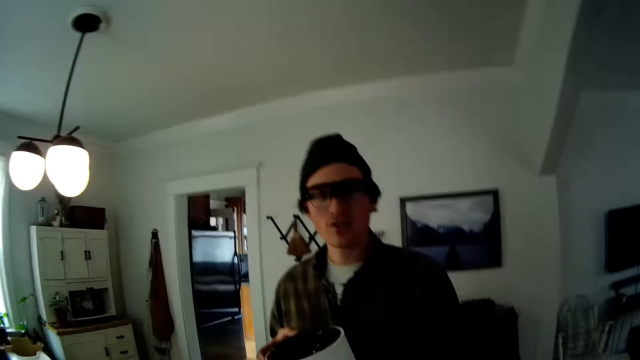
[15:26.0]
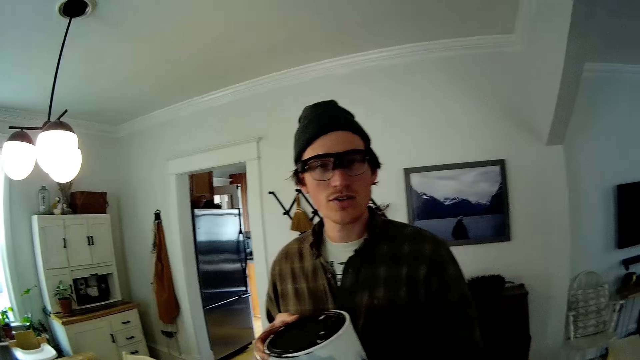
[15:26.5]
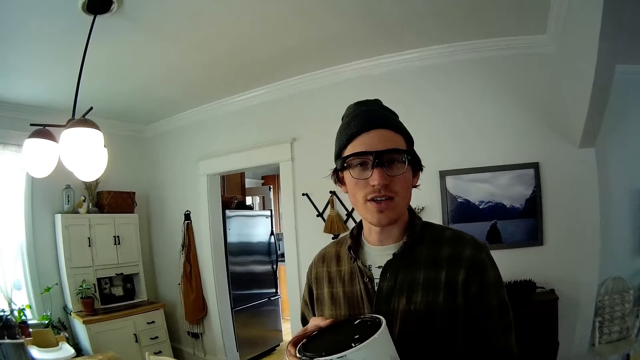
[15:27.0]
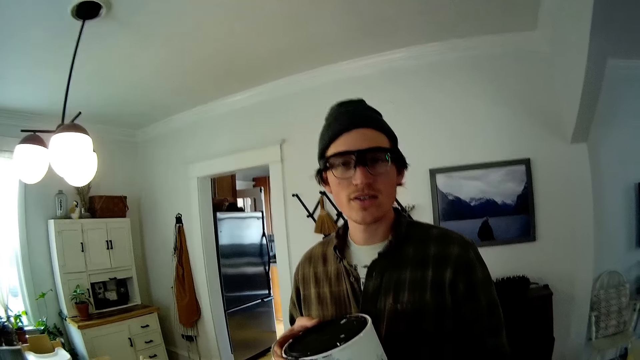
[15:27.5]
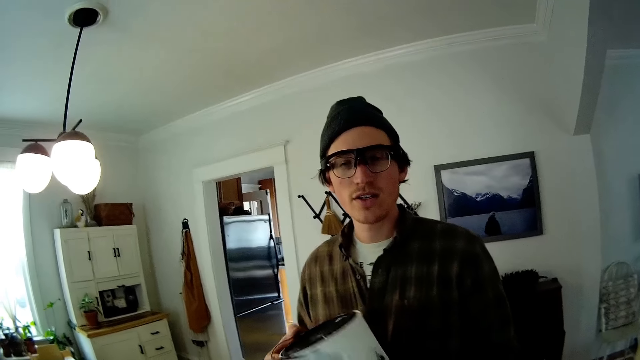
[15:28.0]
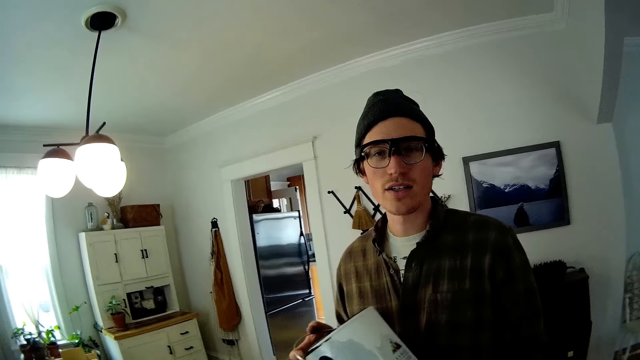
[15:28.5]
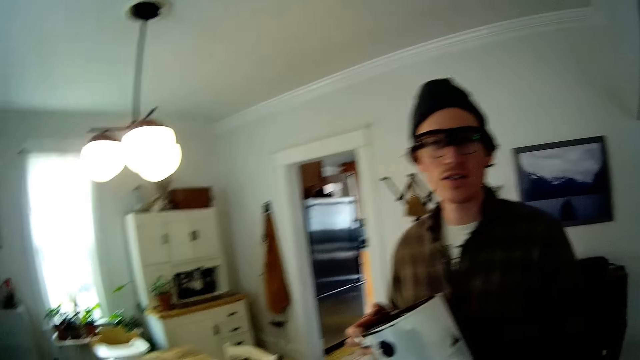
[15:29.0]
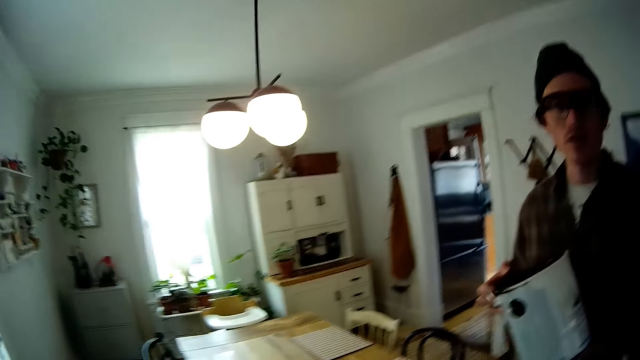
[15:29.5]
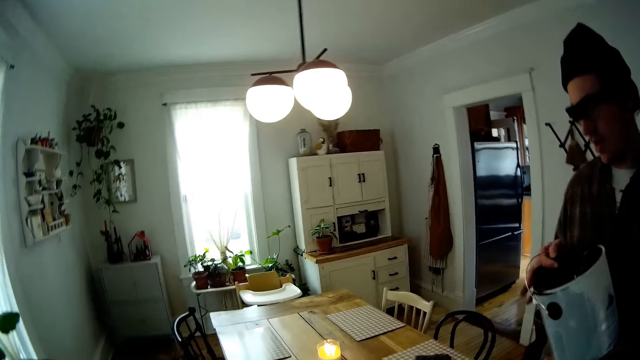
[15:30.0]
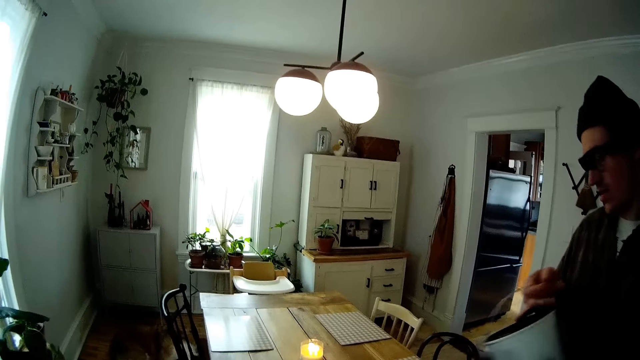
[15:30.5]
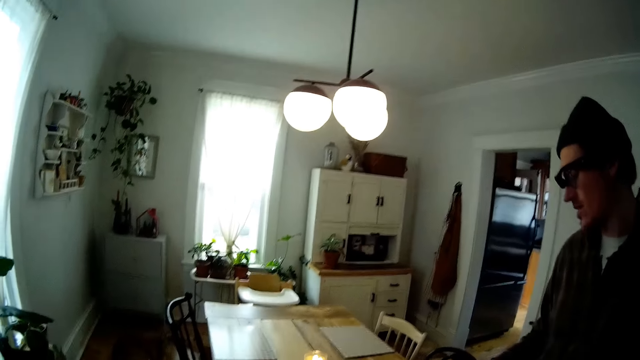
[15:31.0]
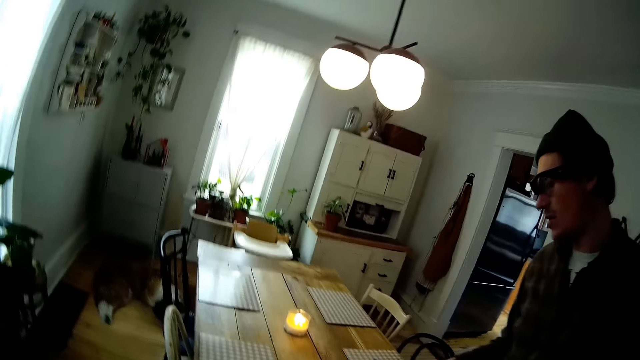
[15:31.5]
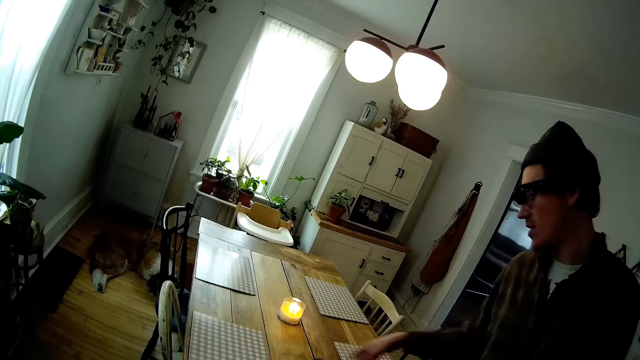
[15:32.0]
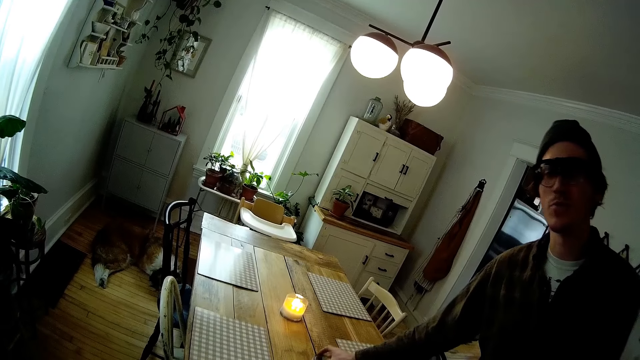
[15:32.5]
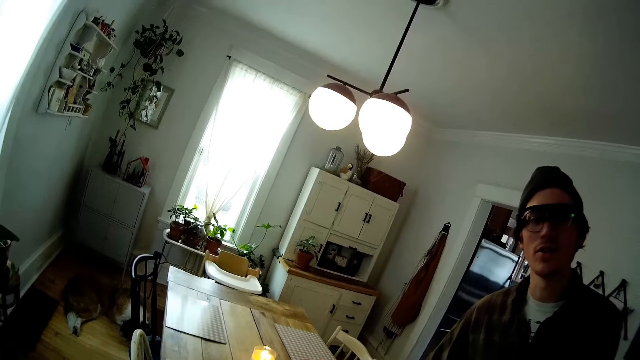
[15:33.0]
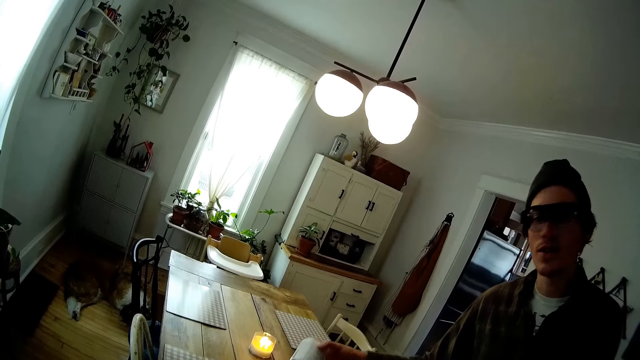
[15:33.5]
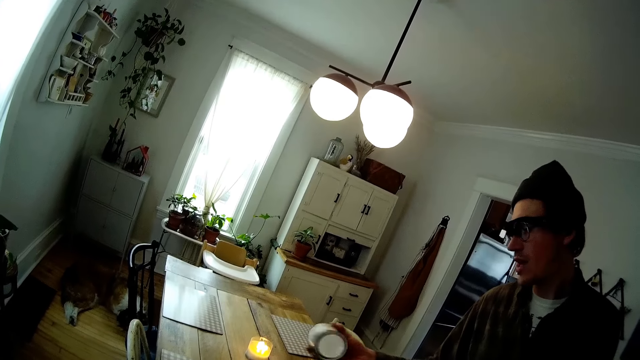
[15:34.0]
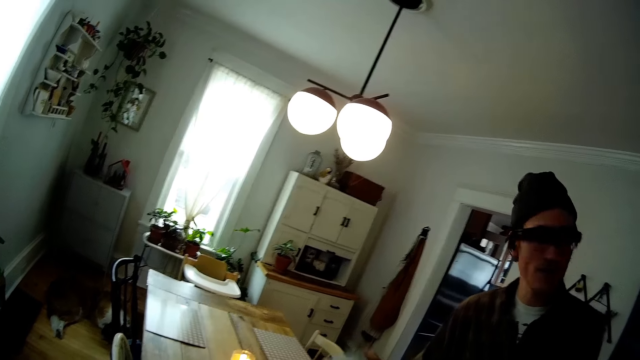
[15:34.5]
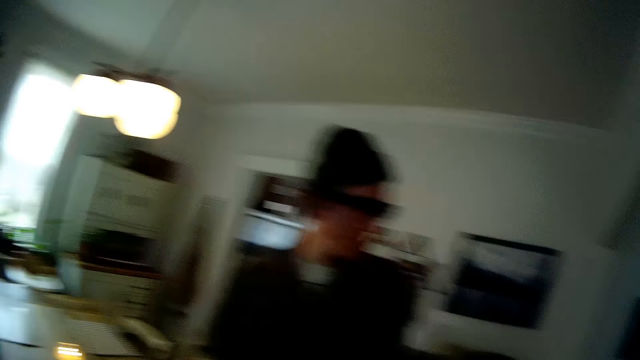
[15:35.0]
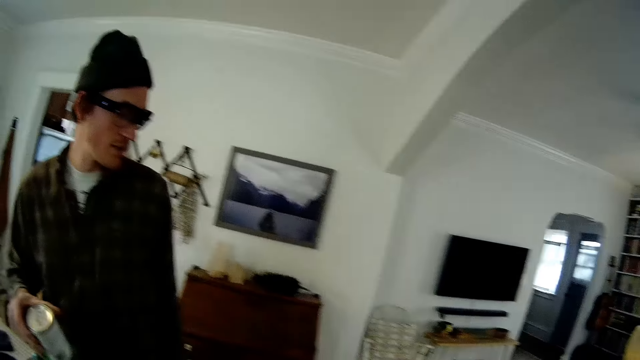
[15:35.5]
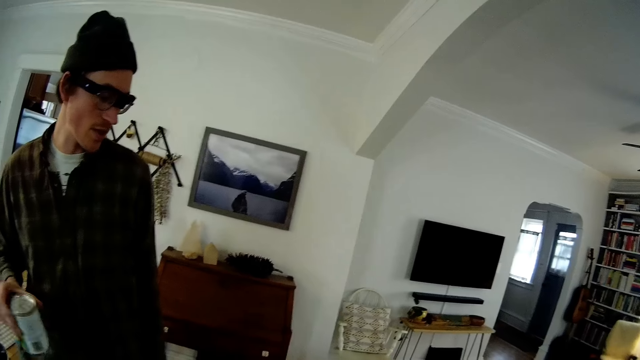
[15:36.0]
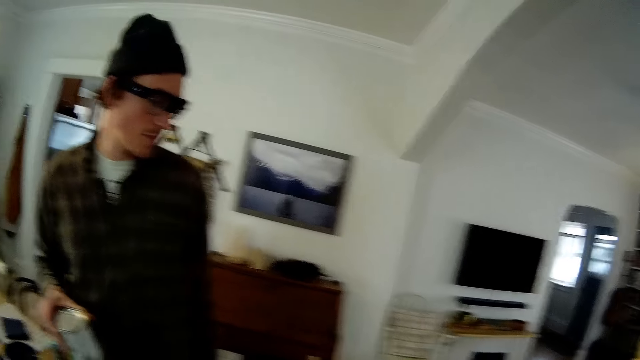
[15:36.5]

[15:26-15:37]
The man drops the container on the table with his right hand. The man takes a can from the table with his right hand. The man converses. The man shakes the can.

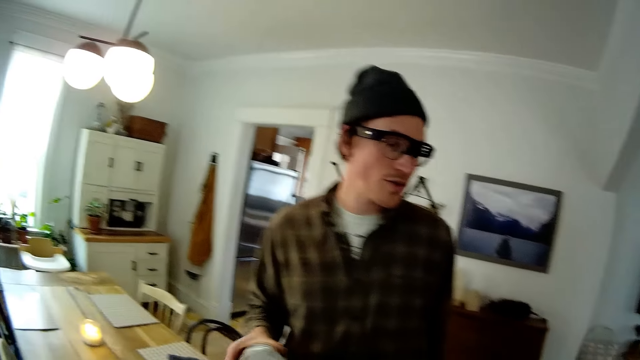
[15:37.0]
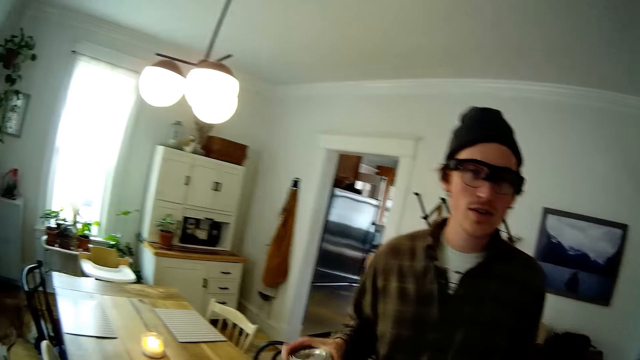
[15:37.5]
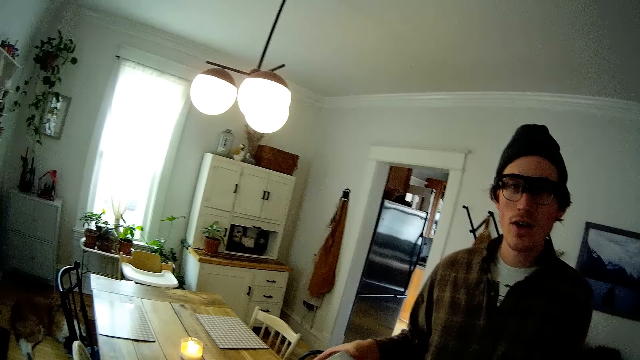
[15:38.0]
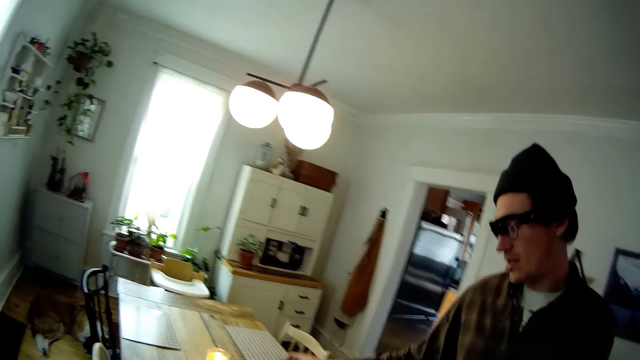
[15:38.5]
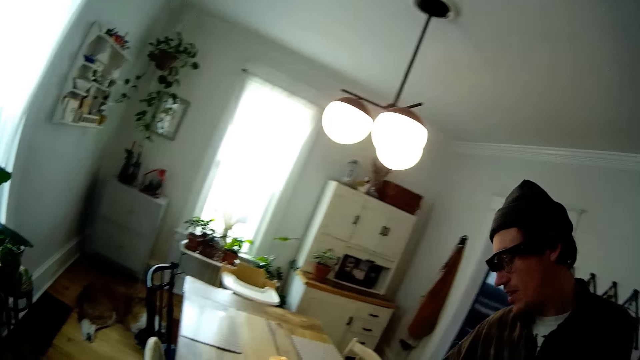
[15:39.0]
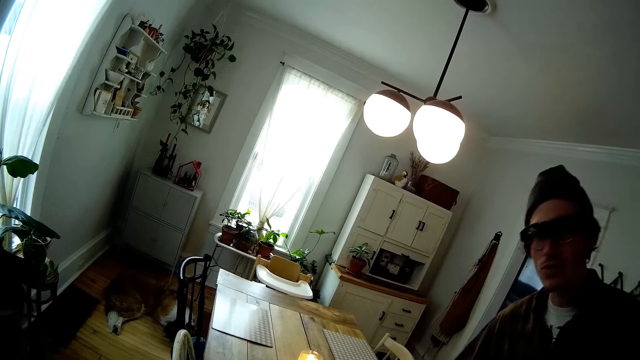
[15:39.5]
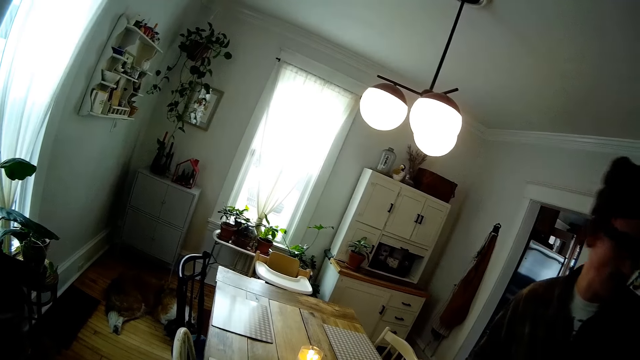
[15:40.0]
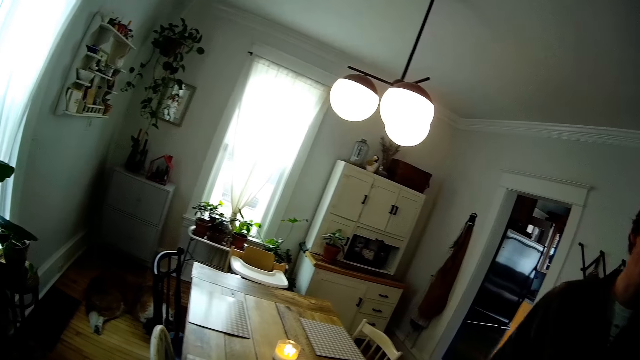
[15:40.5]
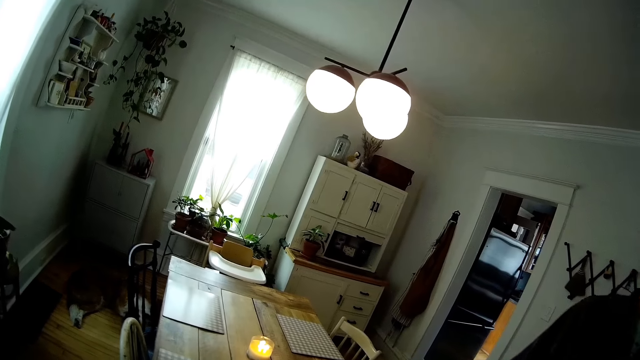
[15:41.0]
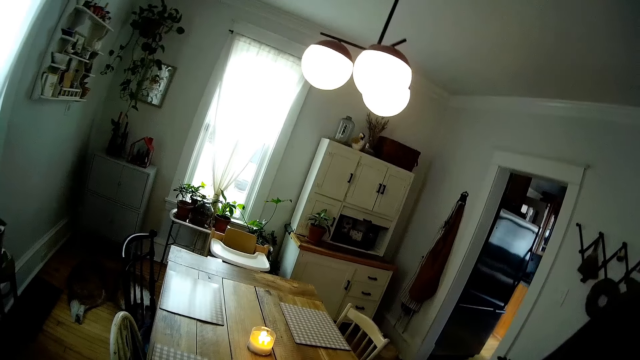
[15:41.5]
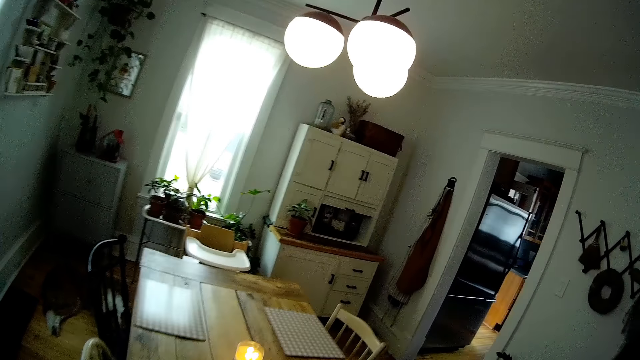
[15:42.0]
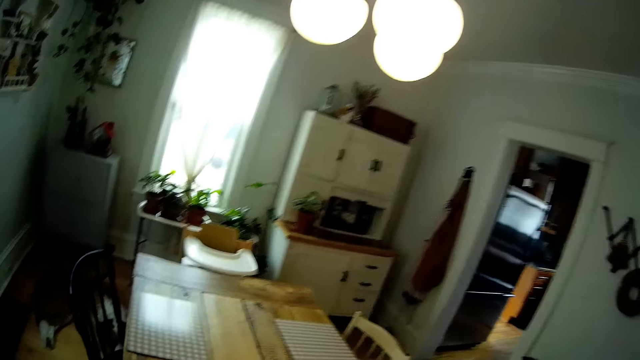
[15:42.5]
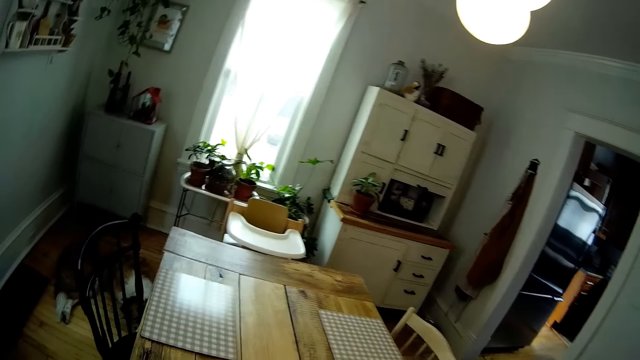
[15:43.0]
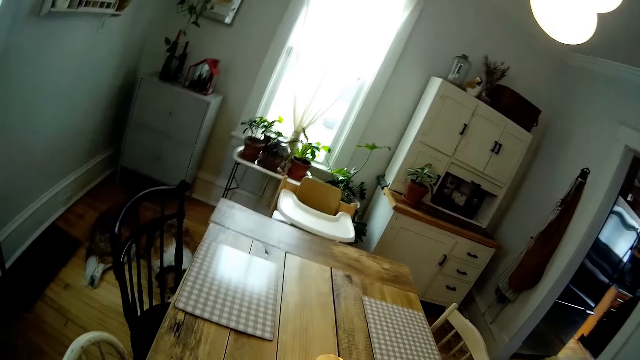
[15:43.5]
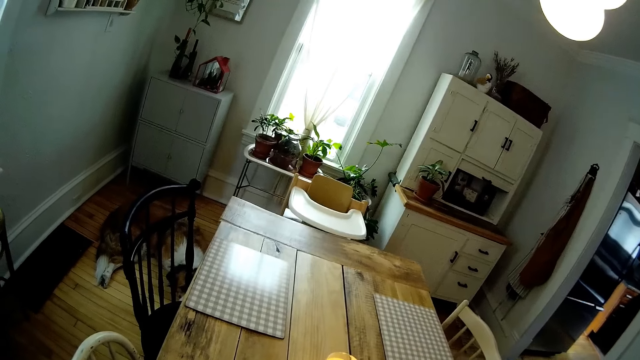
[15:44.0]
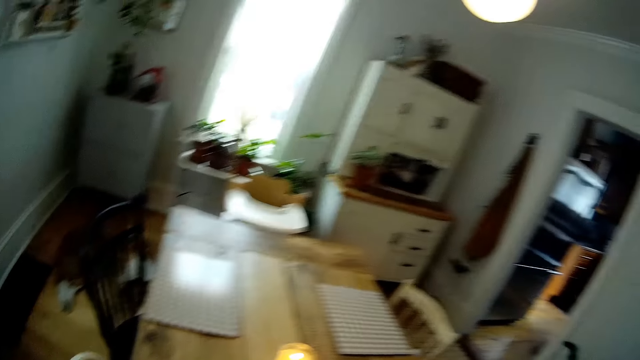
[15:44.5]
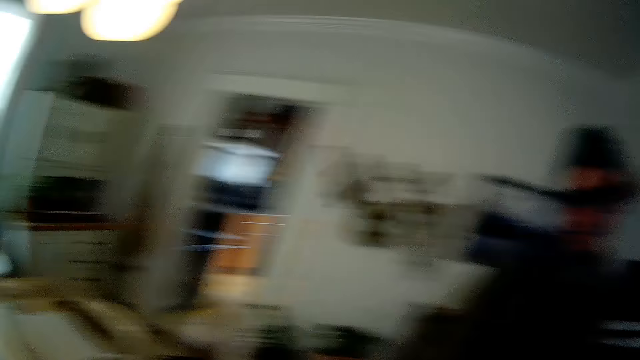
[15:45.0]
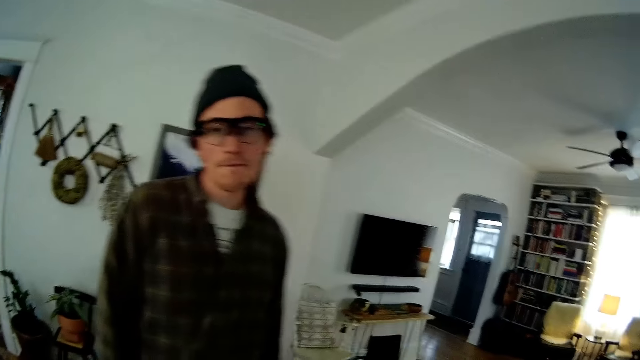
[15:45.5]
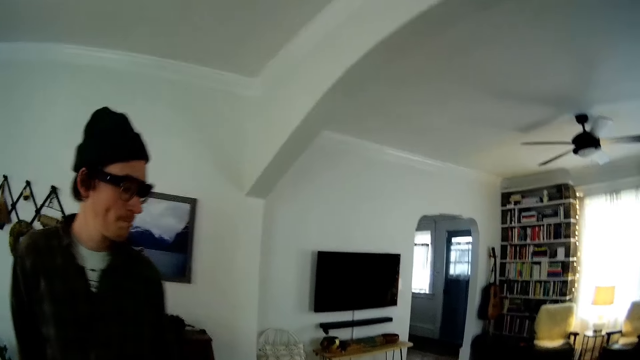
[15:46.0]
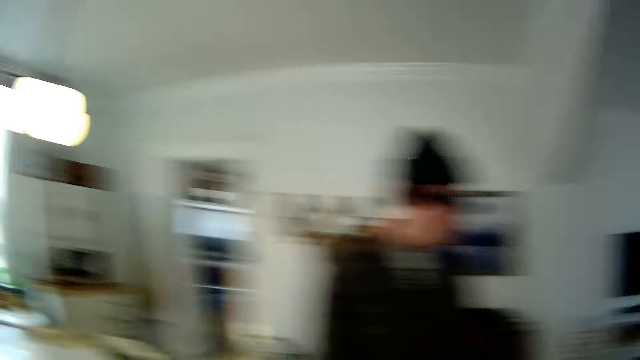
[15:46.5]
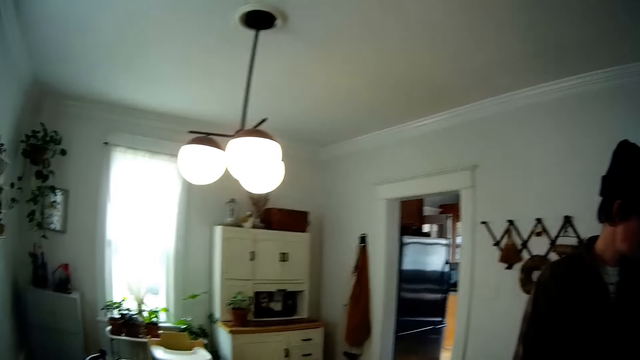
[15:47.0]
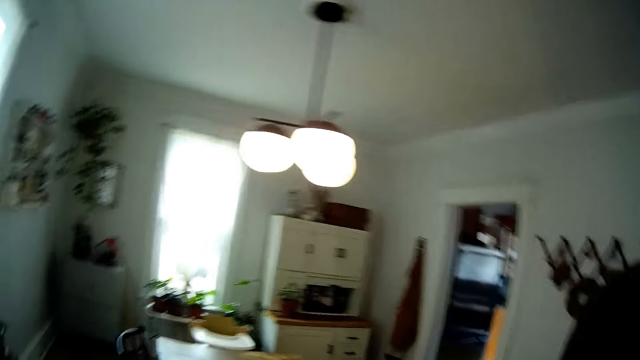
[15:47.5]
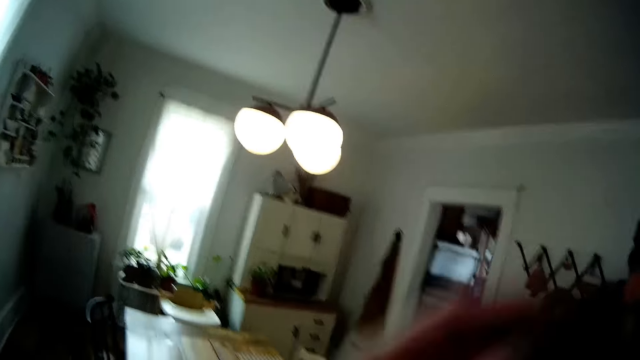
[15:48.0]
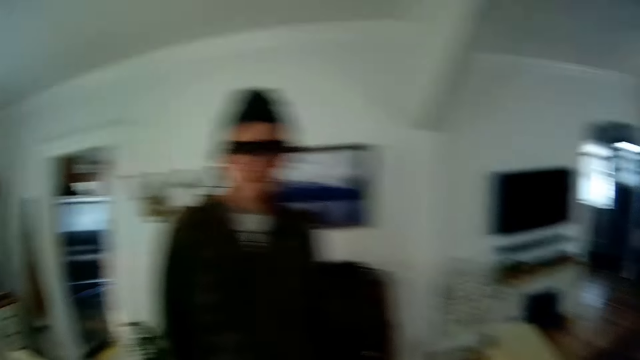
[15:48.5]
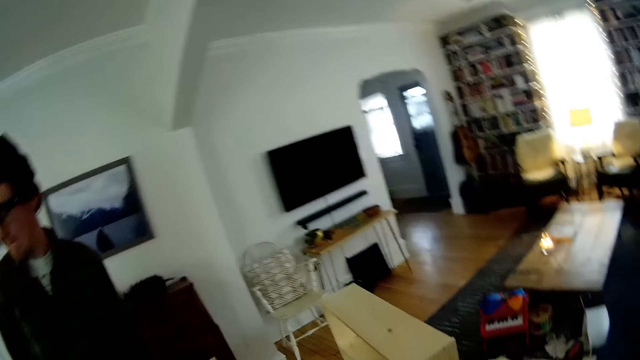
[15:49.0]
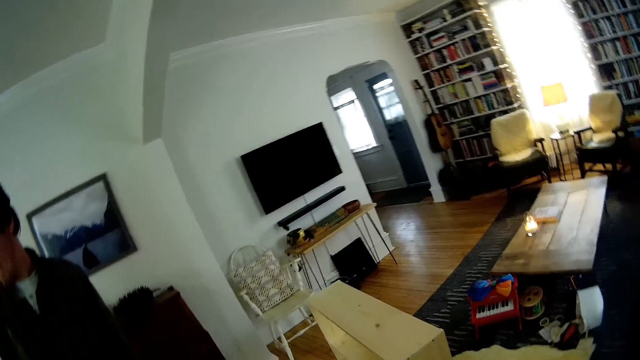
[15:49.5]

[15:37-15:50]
The man drops the can on the table. The camera wearer adjusts her camera with her left hand. She moves her hand.
